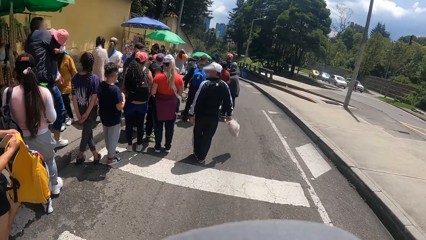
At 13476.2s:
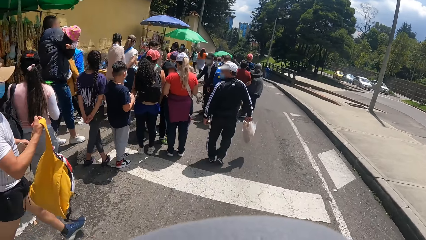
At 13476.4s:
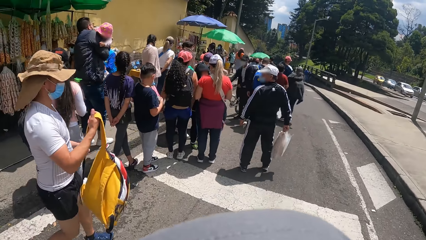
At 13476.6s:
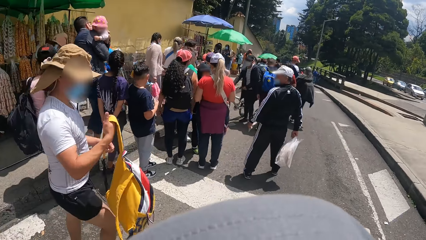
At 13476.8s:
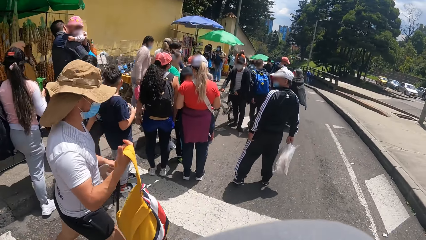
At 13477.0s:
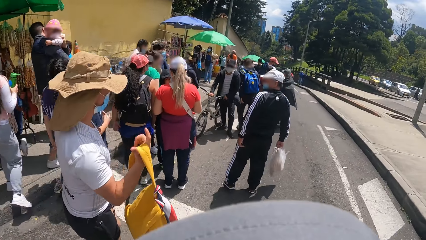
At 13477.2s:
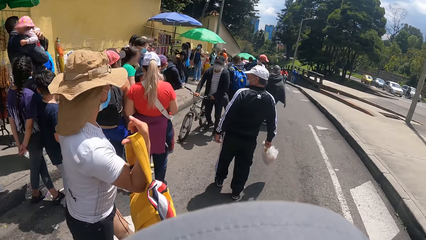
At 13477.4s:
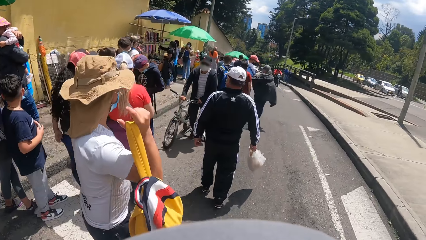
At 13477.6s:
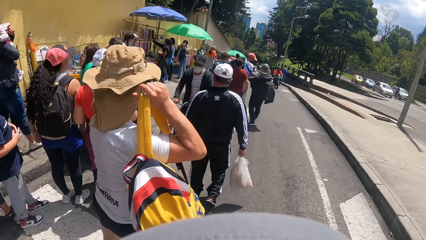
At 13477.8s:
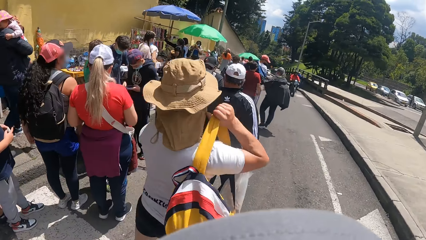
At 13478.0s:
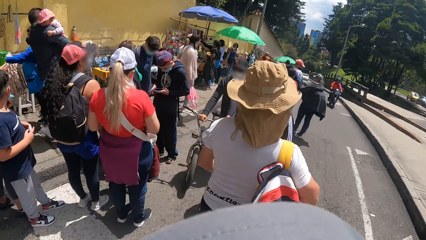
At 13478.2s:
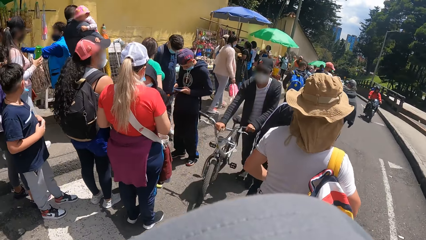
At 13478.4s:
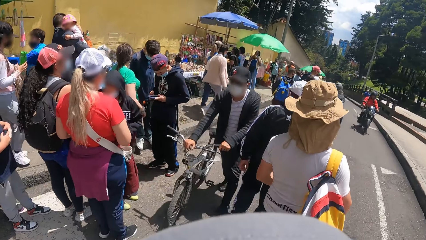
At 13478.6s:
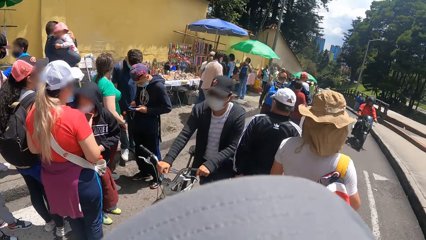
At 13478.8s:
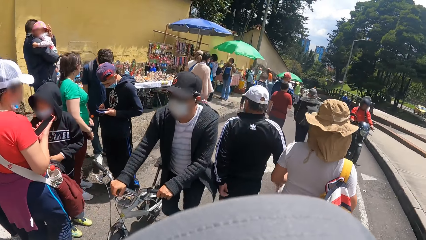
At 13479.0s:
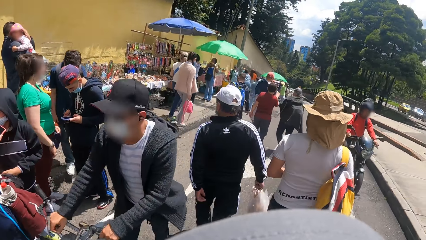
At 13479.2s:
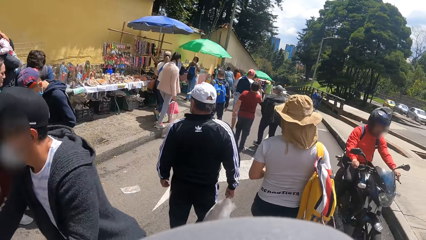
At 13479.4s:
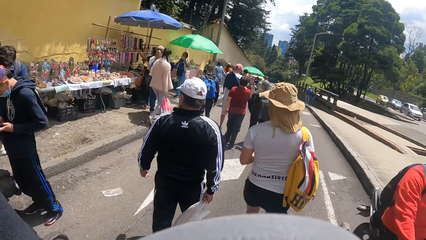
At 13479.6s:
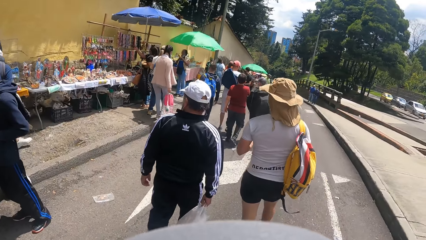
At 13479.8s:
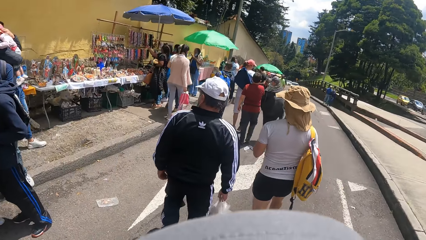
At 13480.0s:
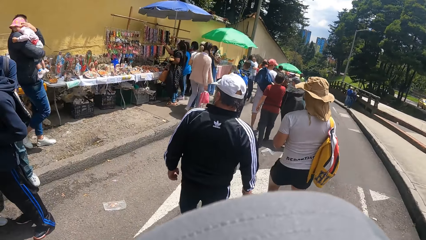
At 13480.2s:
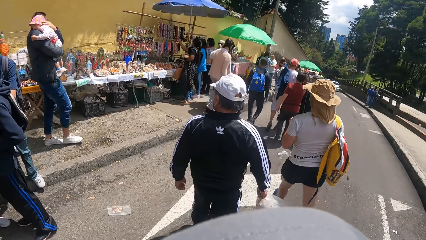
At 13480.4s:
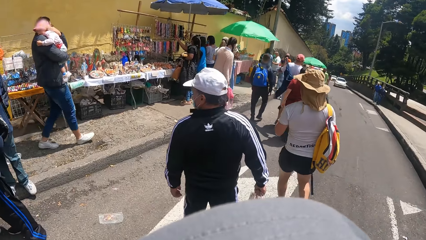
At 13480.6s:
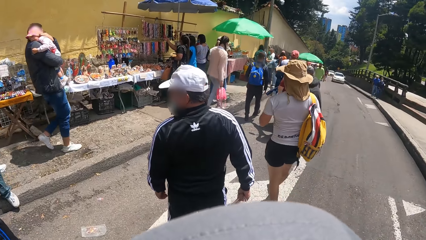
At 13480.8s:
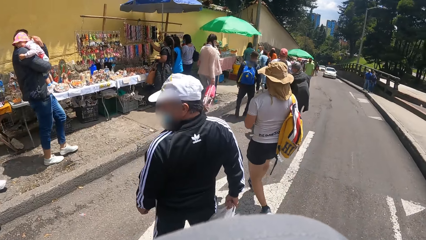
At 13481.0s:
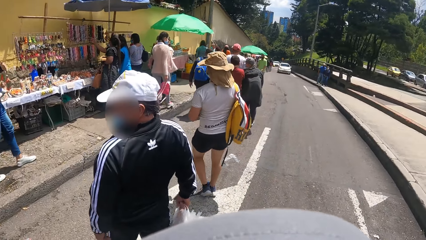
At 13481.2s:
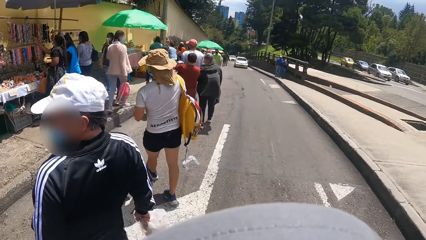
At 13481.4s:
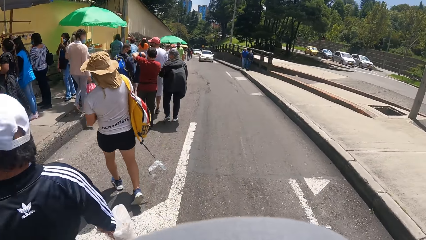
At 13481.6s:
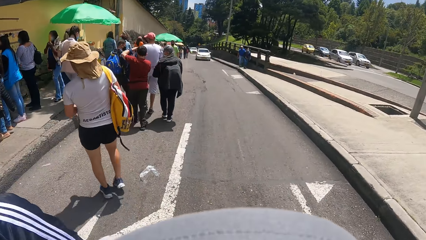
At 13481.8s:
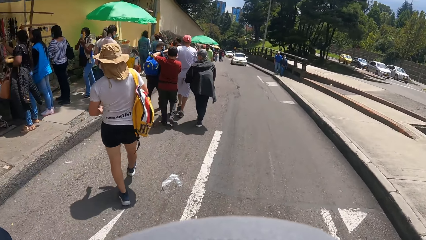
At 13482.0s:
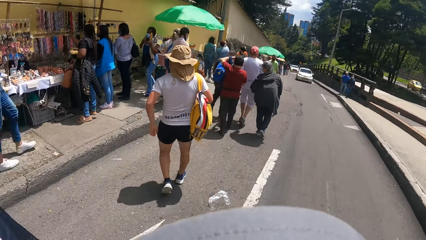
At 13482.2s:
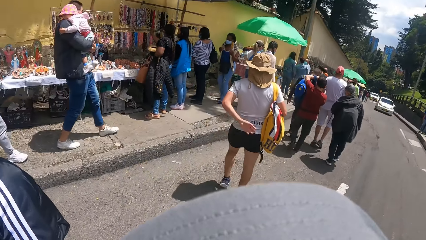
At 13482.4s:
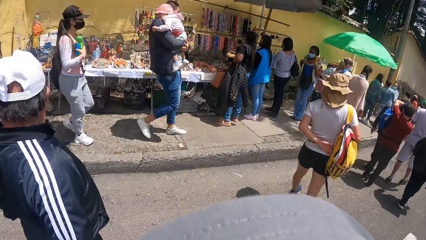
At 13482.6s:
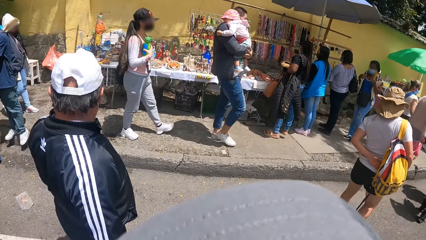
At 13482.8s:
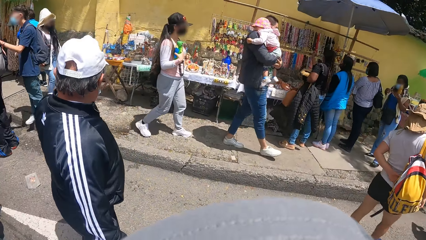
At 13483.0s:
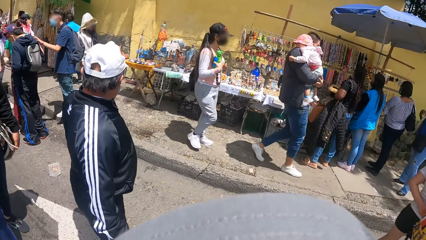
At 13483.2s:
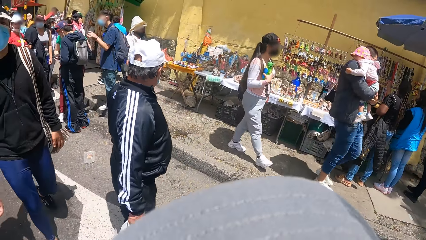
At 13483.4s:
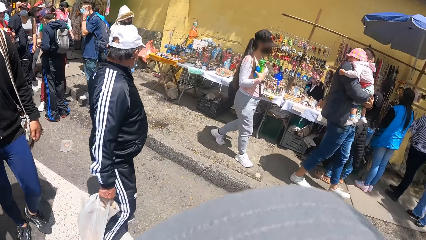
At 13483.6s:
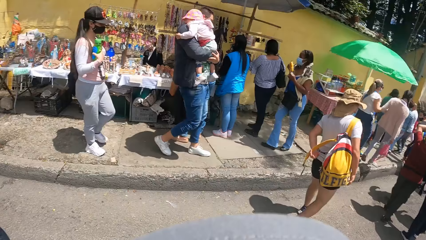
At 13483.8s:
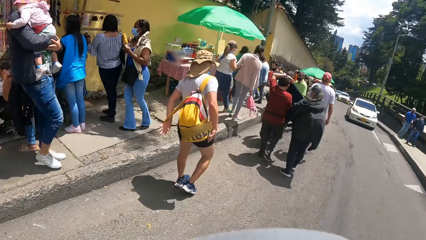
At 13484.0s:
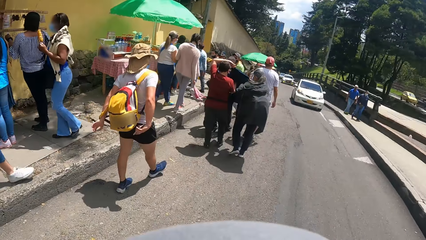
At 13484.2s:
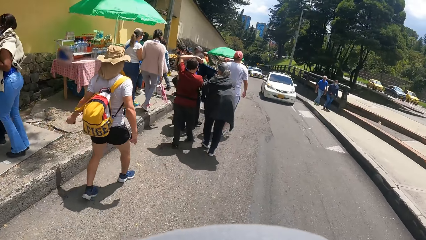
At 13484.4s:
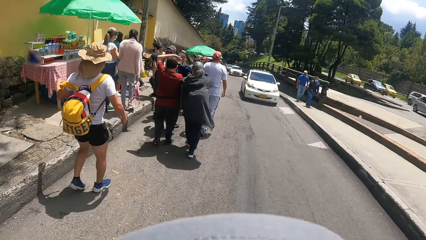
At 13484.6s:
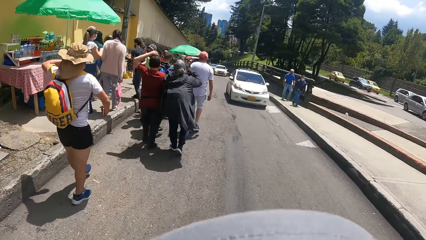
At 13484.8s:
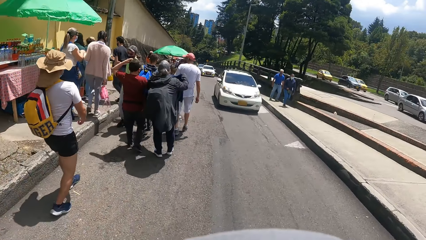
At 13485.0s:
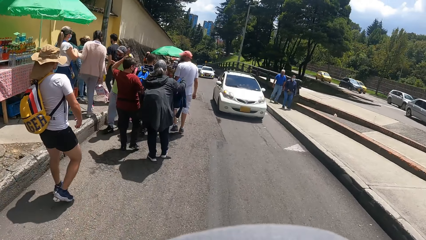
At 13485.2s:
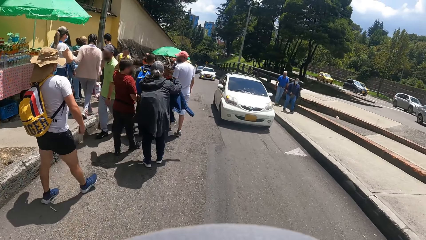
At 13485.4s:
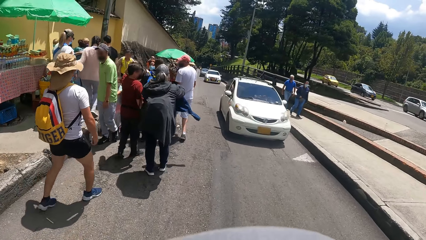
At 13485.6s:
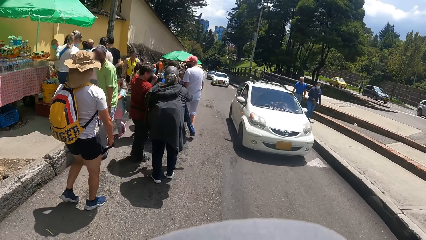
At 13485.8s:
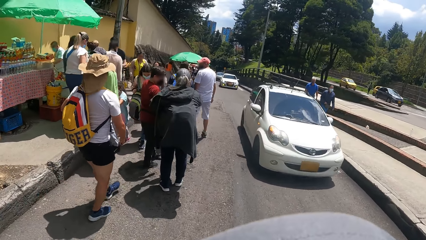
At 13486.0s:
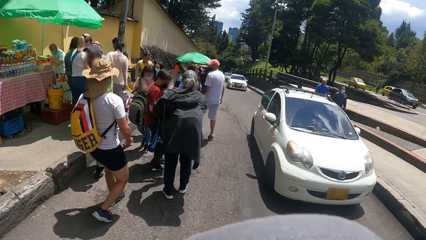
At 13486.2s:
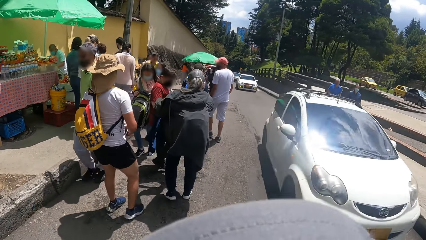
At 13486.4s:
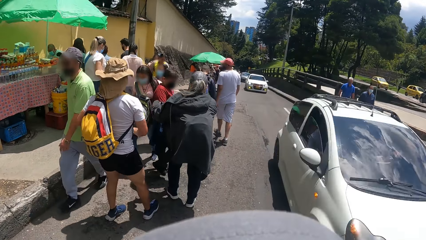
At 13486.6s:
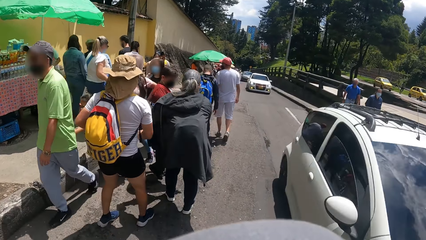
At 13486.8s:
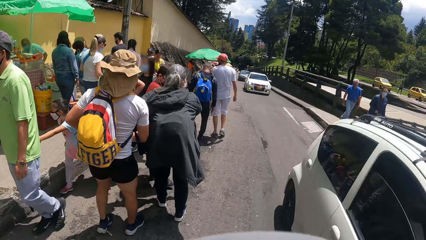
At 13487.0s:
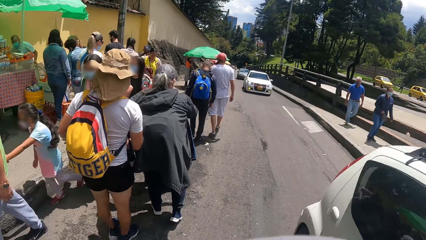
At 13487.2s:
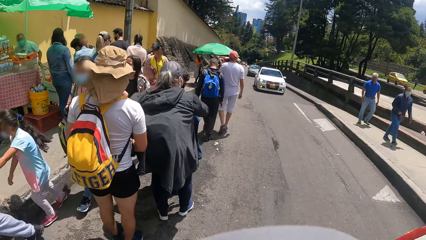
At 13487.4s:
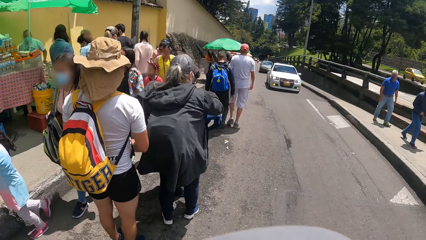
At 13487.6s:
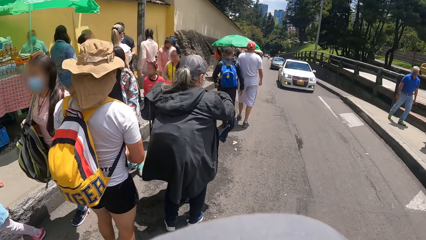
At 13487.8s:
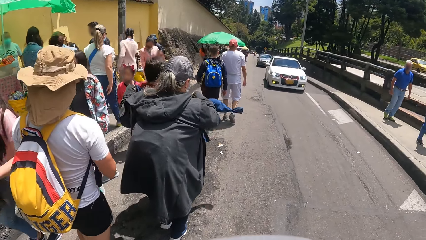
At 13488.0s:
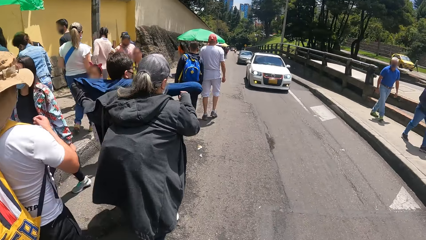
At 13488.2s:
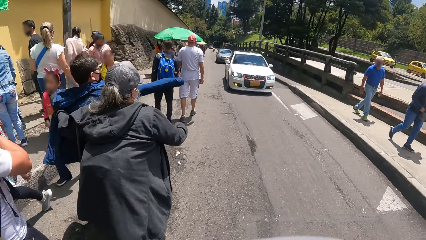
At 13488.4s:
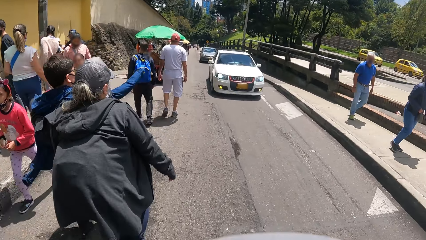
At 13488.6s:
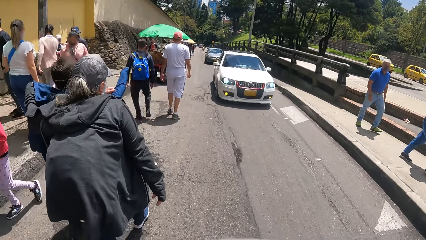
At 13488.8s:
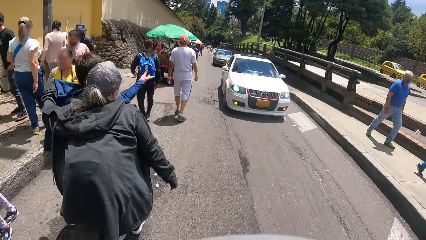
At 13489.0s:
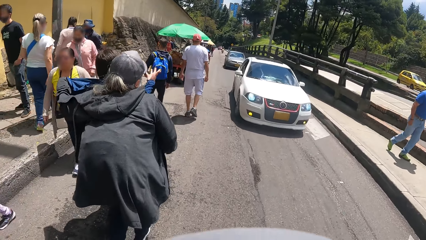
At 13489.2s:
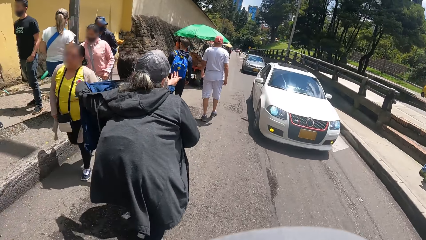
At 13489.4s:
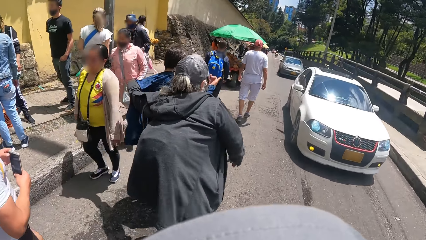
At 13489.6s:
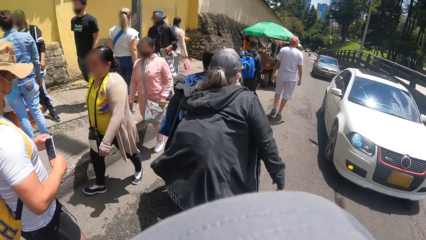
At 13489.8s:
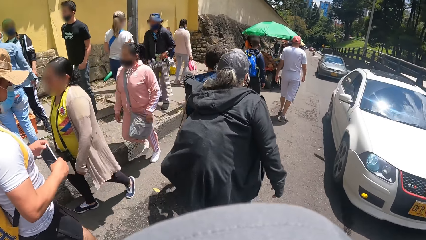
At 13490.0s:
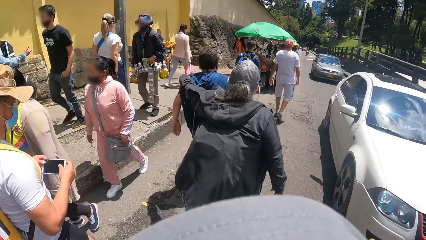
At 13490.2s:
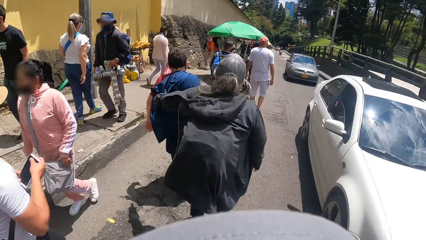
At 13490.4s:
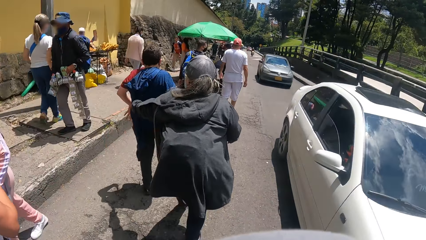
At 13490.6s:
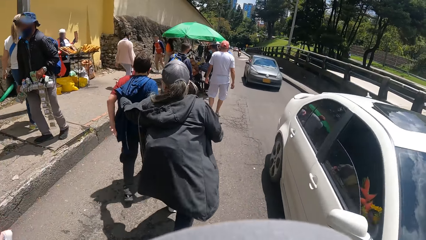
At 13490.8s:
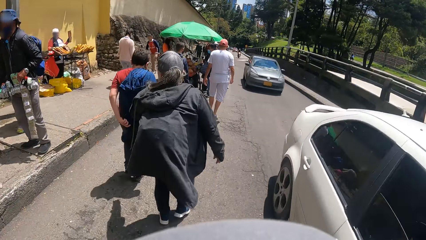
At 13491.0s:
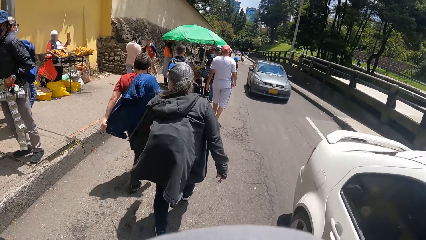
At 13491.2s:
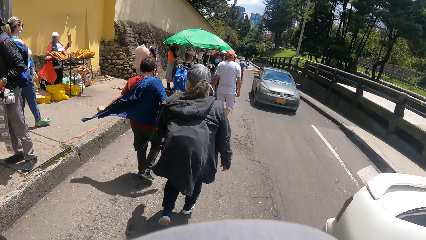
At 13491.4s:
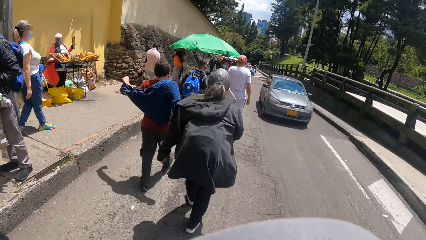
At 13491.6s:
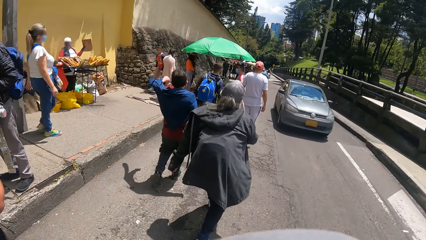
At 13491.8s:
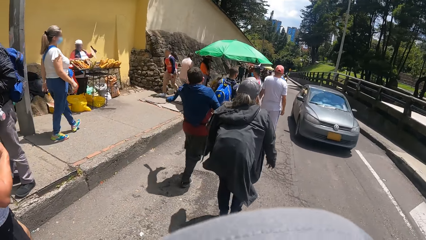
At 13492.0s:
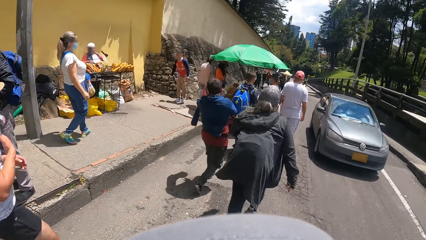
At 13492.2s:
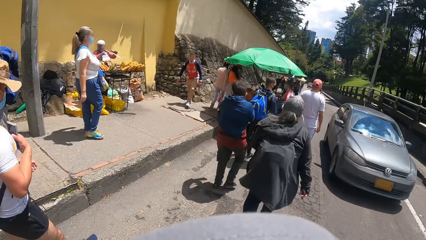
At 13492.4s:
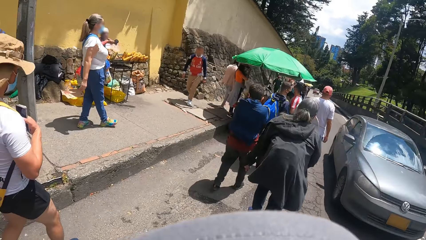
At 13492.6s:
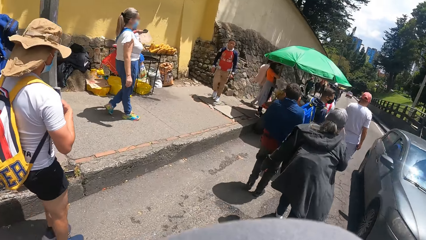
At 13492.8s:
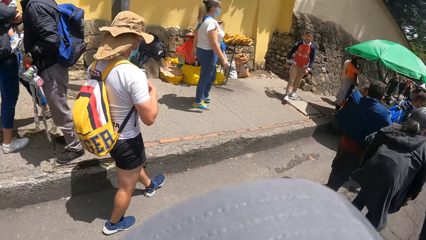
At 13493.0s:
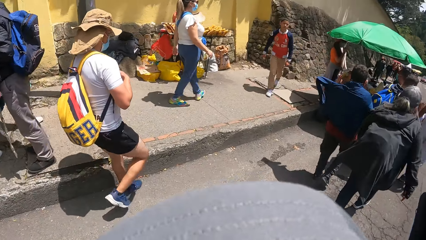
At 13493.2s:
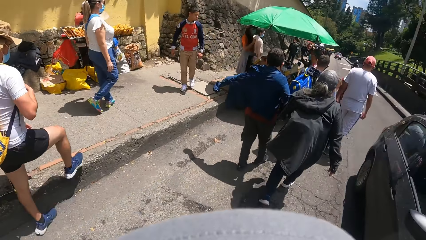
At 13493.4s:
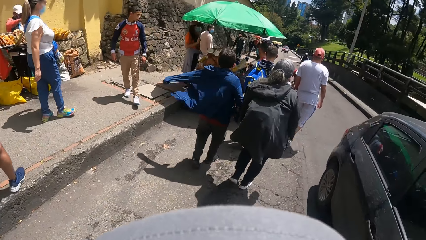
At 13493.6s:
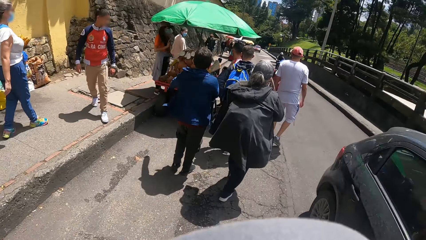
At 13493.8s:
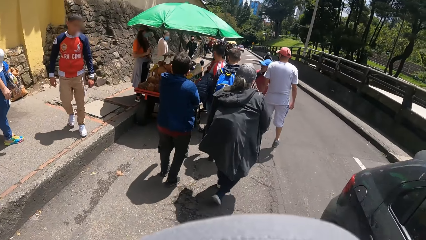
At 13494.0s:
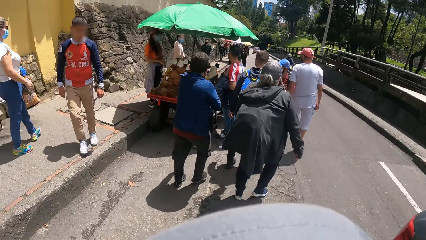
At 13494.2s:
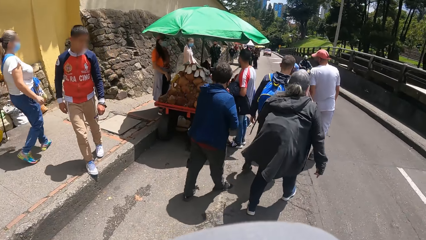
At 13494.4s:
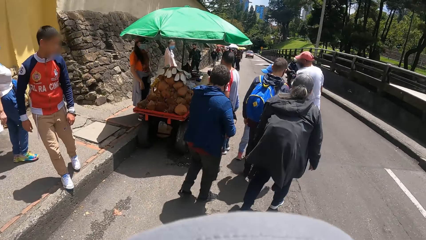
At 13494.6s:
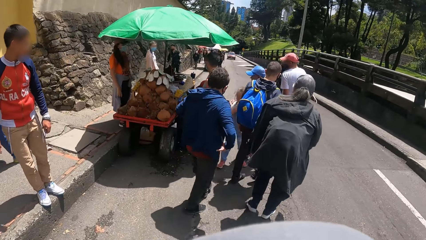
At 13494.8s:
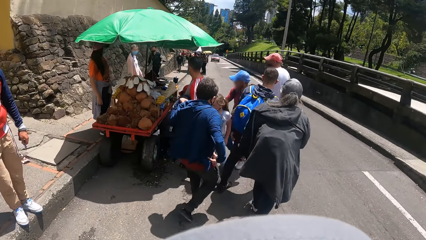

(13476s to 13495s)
The camera wearer looks around. They look around again.
